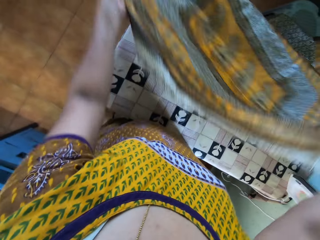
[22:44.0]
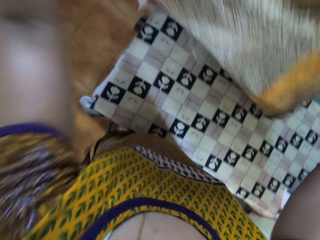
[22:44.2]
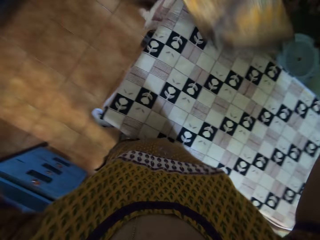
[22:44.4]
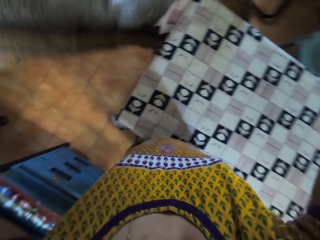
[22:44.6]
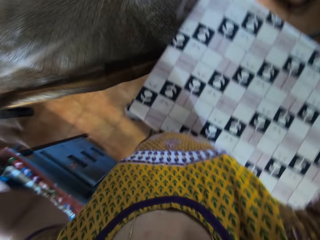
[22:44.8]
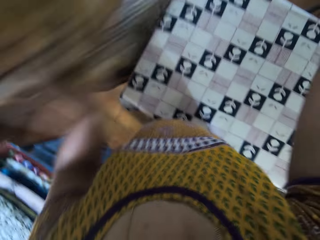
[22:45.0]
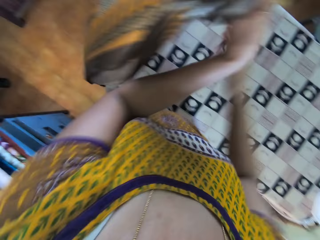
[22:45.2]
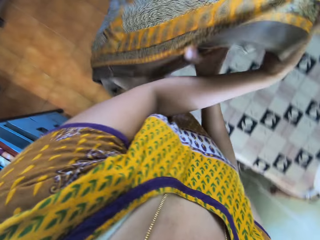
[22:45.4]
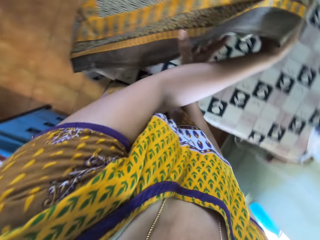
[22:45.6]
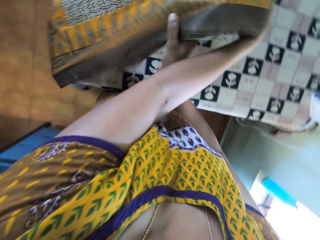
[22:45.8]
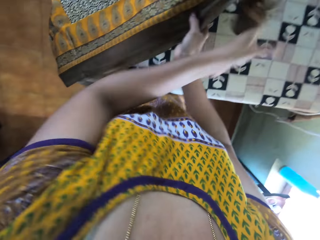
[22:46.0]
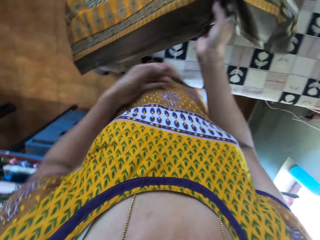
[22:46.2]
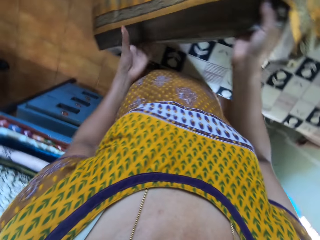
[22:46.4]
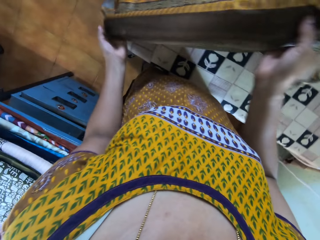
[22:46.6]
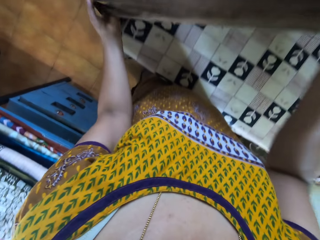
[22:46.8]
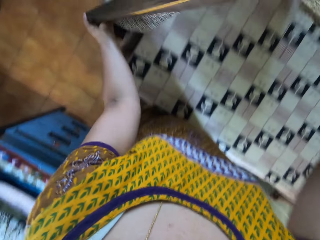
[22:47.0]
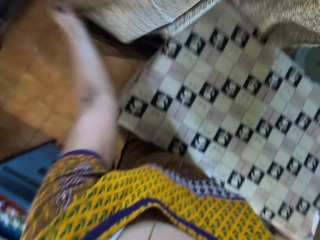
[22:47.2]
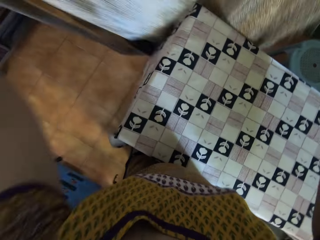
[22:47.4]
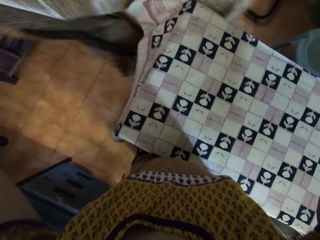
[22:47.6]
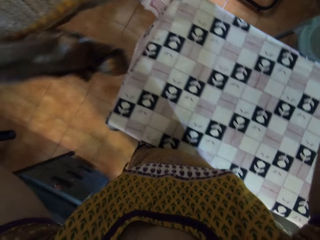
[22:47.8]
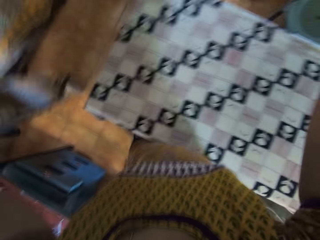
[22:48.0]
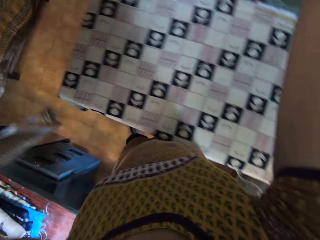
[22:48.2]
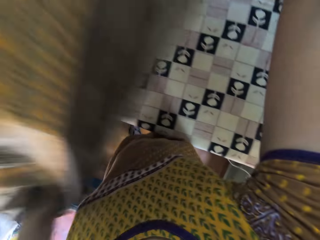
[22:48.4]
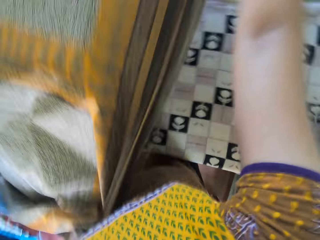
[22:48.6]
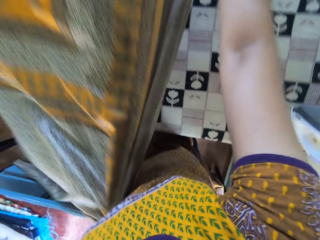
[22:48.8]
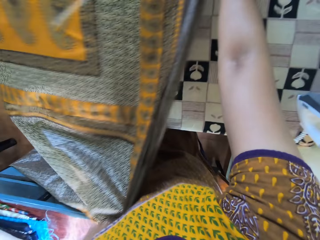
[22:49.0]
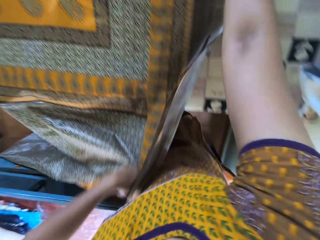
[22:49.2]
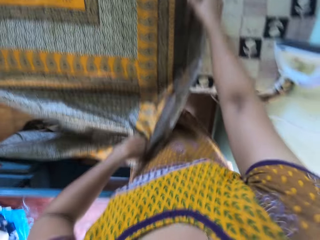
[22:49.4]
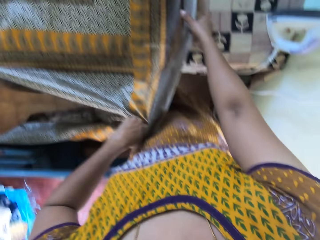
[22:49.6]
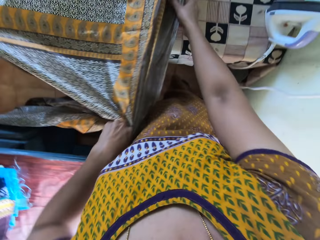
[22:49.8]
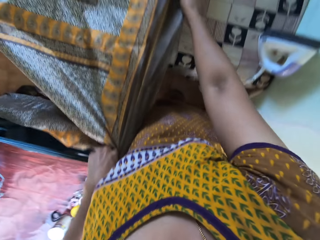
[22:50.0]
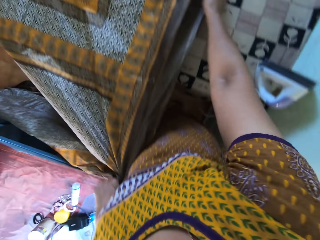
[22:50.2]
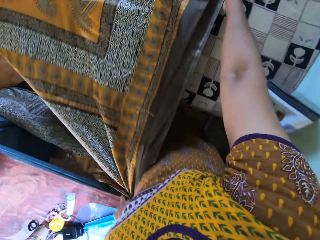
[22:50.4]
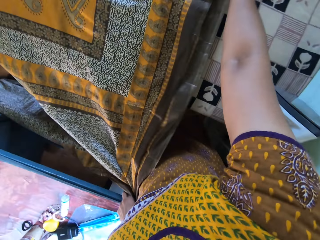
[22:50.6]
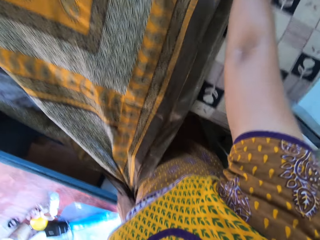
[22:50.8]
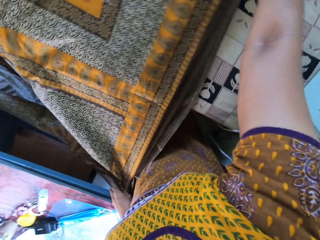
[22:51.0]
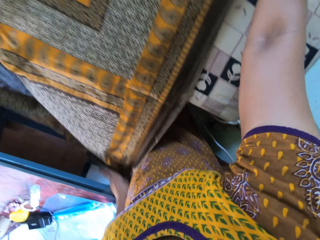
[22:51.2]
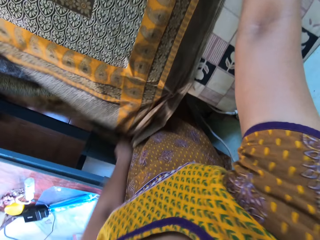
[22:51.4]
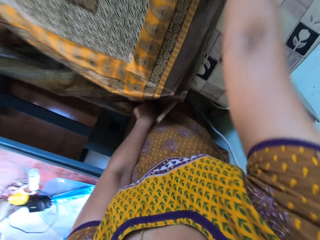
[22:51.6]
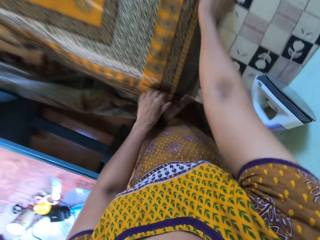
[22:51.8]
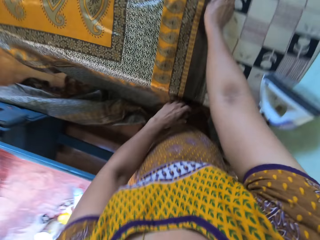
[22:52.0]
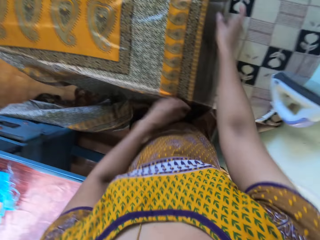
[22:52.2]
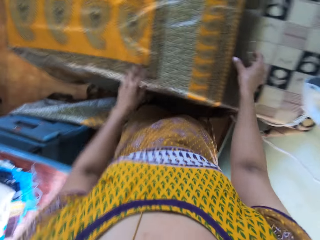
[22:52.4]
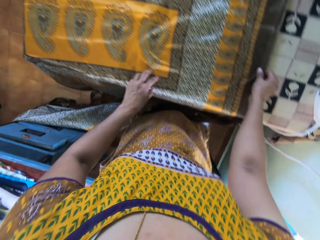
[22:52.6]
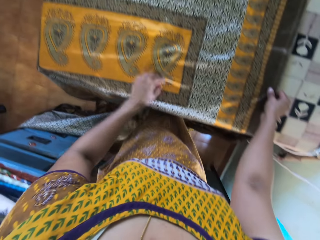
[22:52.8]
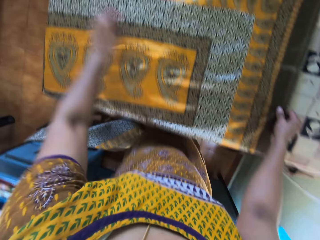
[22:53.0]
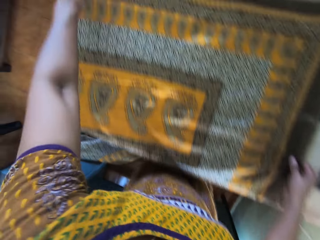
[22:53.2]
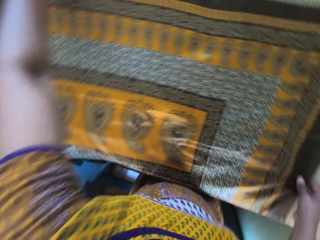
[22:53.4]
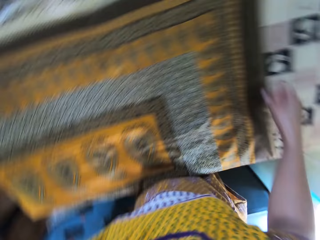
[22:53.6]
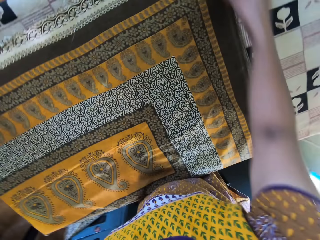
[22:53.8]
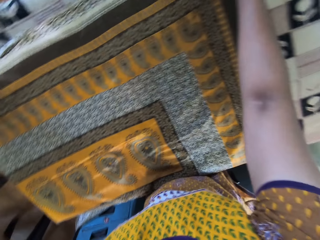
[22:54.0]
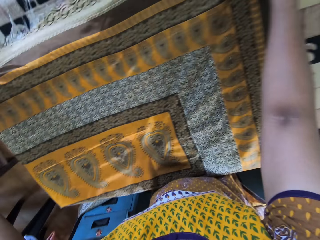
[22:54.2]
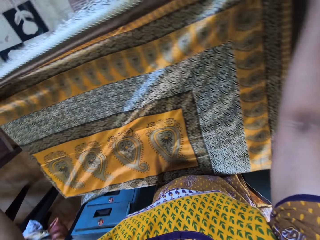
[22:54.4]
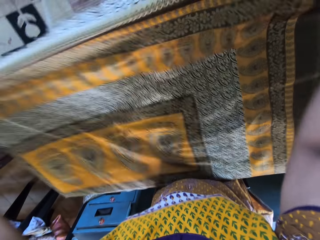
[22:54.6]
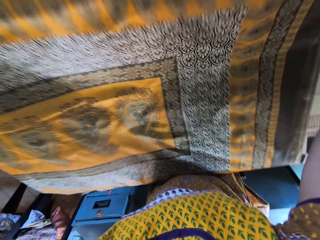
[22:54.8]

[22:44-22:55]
The camera wearer lifts the cloth. They place the fabric in both hands on the table. They adjust the fabric on the table with both hands.

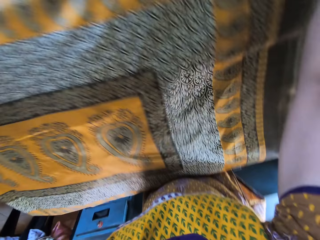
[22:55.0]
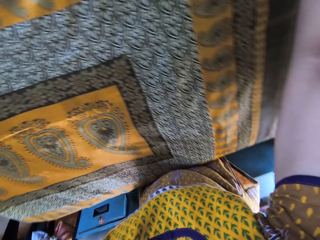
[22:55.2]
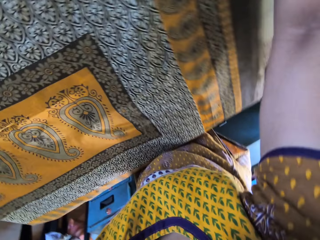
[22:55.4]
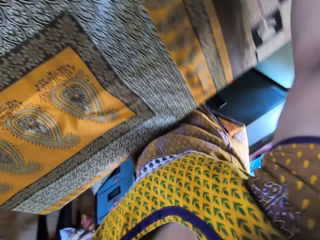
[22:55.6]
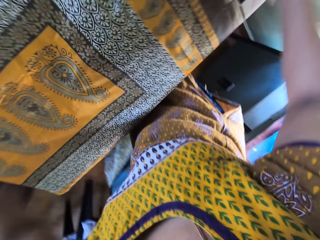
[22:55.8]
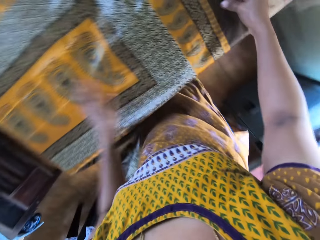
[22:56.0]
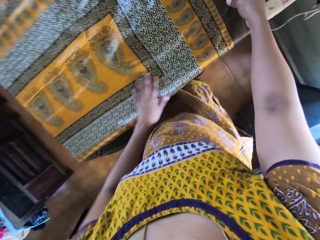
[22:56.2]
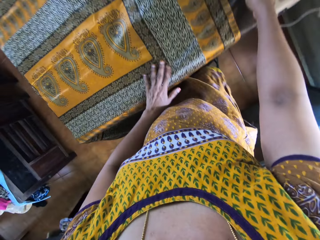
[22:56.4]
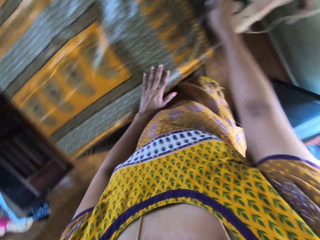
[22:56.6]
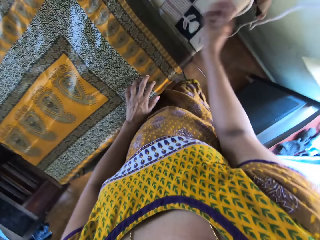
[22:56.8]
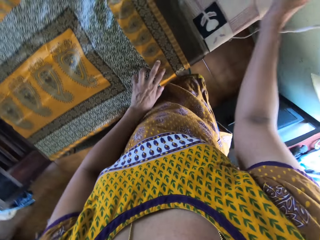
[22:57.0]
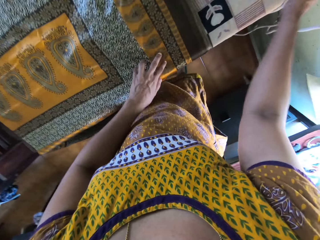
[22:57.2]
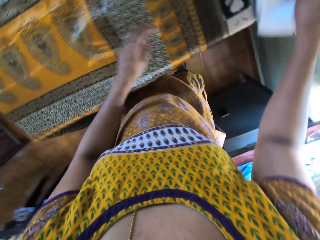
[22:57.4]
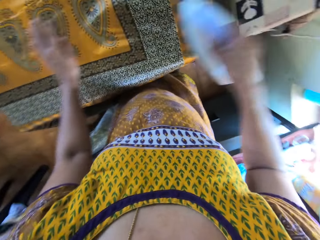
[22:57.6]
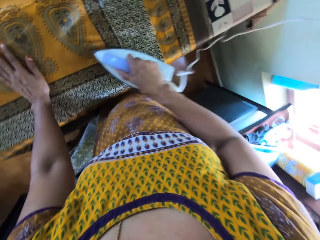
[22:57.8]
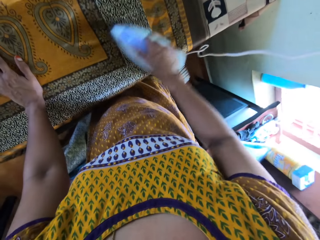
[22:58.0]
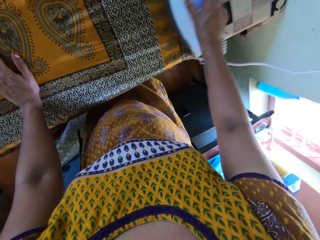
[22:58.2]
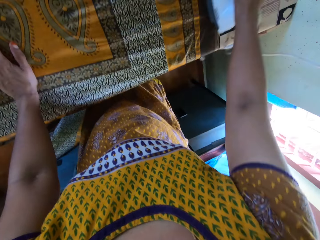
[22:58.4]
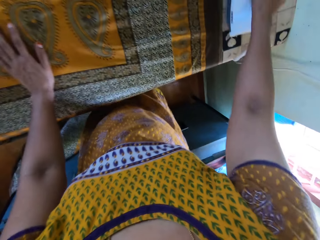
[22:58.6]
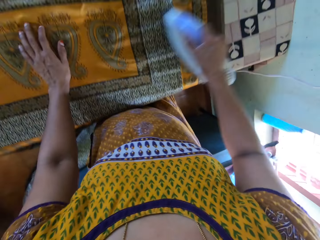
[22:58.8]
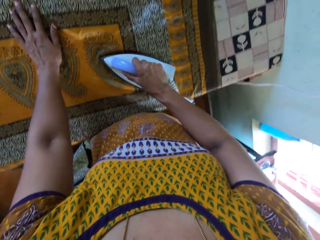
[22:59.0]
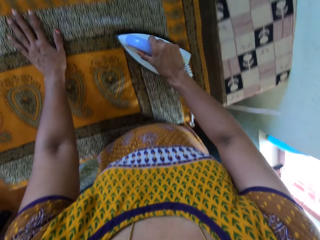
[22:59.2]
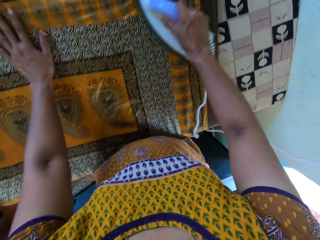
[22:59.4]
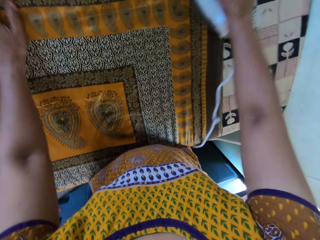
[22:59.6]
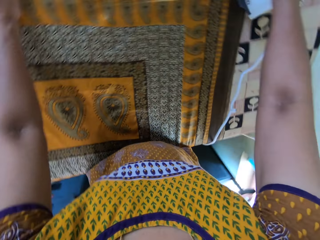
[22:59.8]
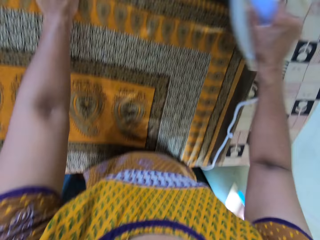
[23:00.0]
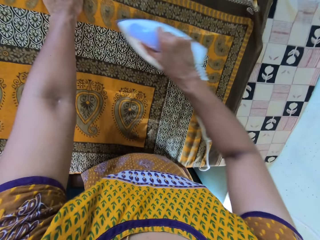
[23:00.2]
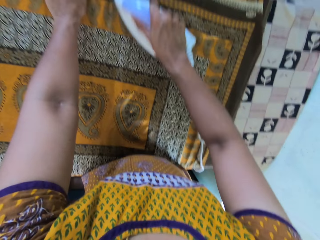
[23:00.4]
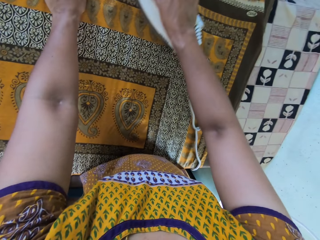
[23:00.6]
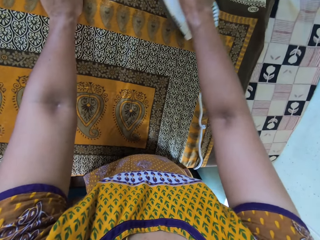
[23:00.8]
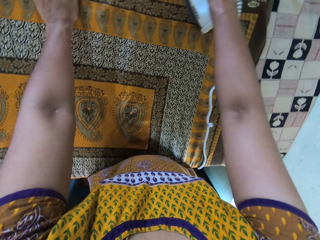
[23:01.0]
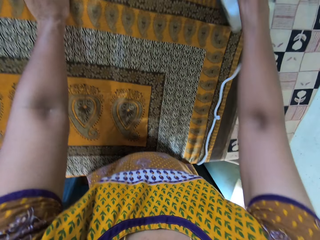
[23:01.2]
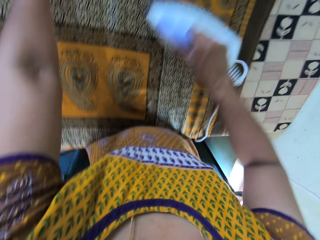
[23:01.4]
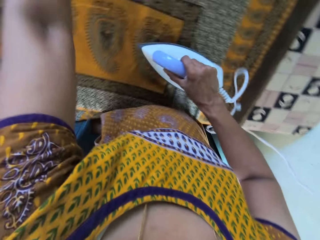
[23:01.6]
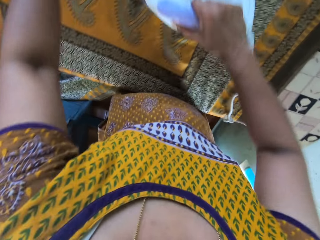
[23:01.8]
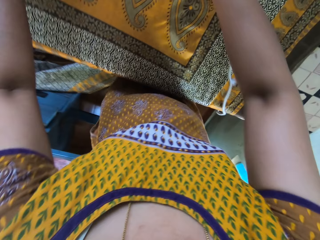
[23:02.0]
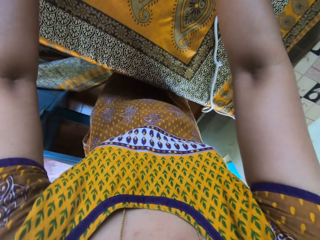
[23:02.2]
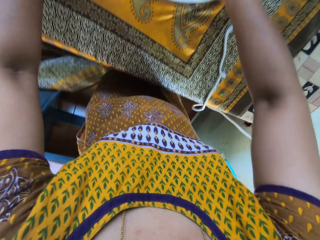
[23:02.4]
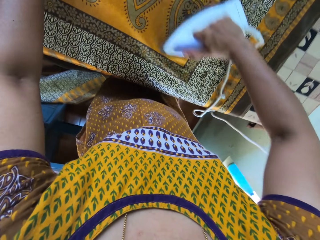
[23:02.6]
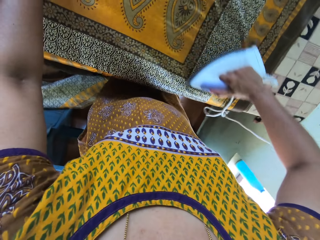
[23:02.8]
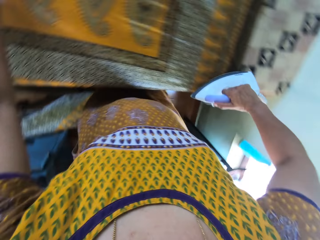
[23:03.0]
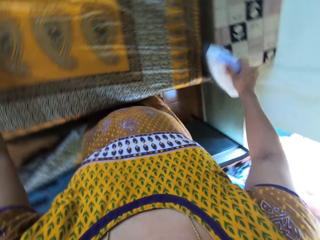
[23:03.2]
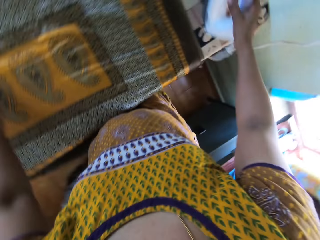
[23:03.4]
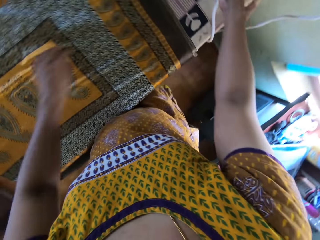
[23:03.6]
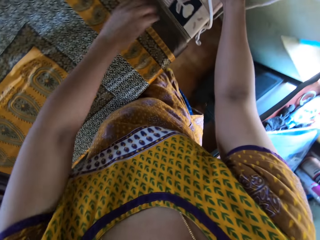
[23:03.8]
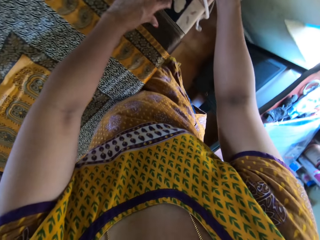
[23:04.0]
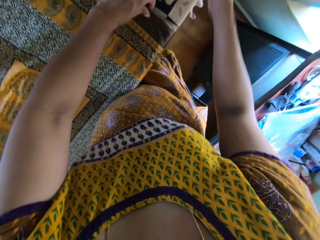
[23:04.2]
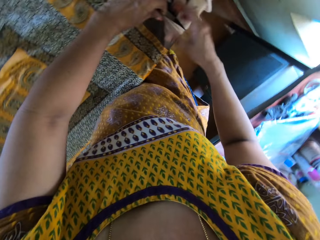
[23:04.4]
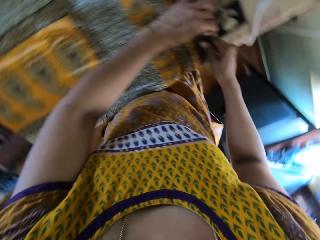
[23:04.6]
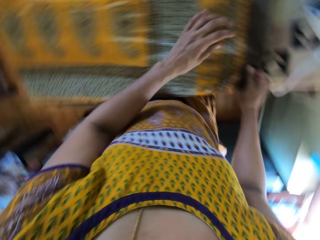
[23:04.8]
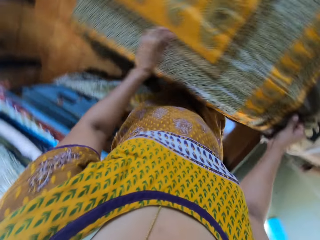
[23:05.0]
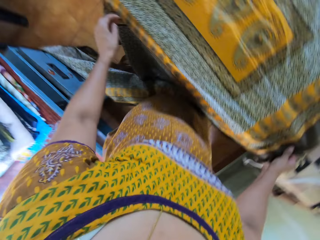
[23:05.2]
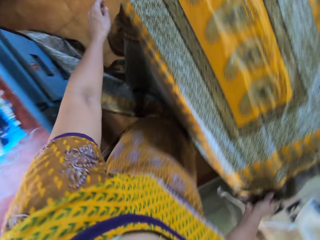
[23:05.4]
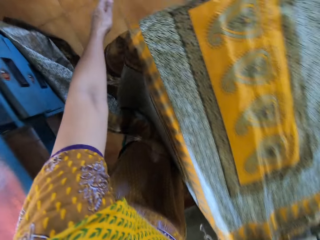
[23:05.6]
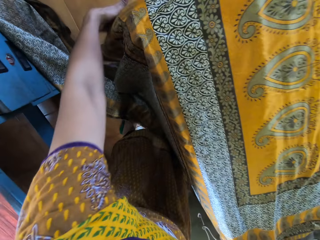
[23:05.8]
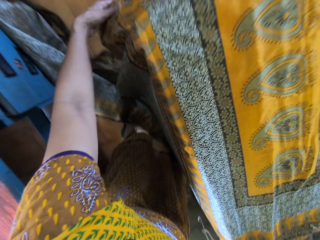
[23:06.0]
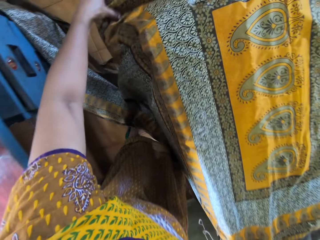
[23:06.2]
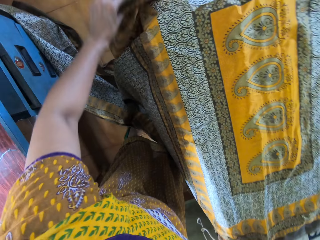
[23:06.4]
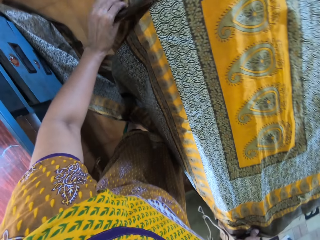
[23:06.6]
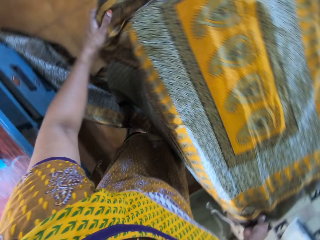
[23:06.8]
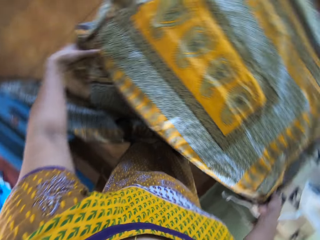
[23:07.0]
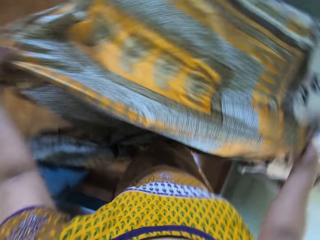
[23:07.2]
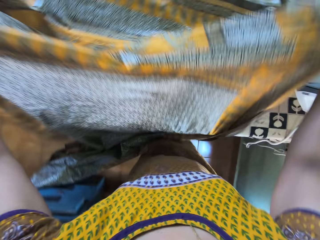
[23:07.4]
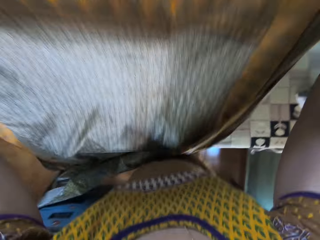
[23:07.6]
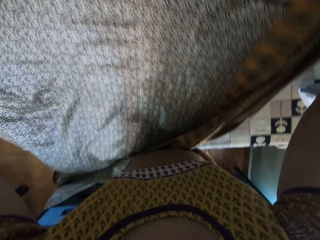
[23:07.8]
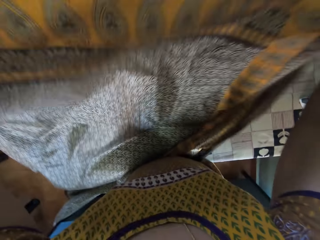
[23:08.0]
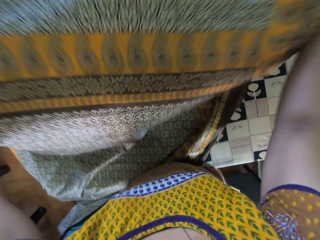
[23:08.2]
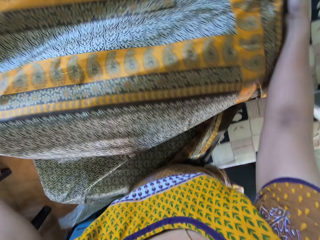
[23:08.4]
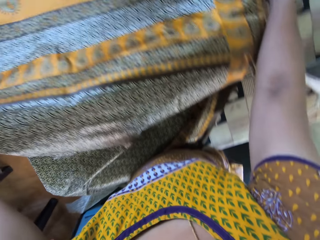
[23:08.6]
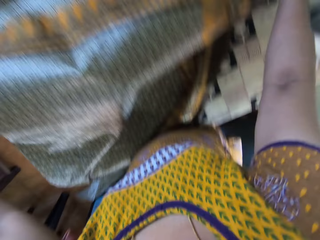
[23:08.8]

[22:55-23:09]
The camera wearer picks up the iron from the table with her right hand. She irons the fabric on the table with the iron in her right hand and moves her left hand around the fabric. She places the iron in her right hand on the table. She holds the fabric with both hands. She spreads the piece of cloth on the table. She straightens the fabric on the table with both hands.
